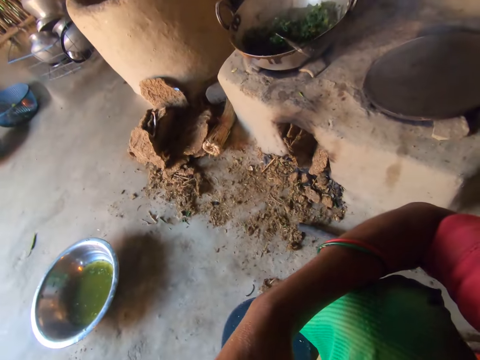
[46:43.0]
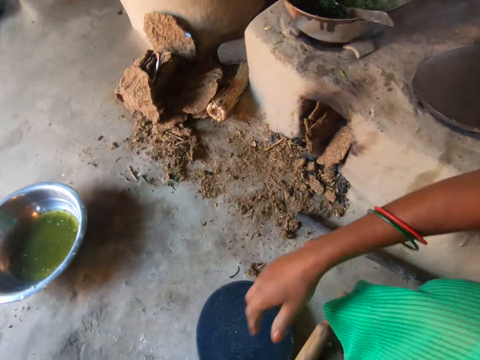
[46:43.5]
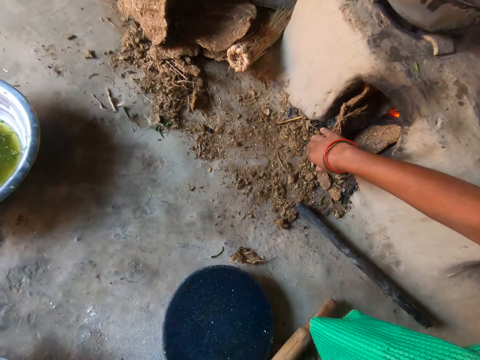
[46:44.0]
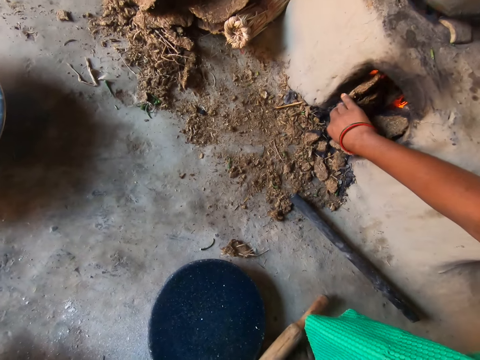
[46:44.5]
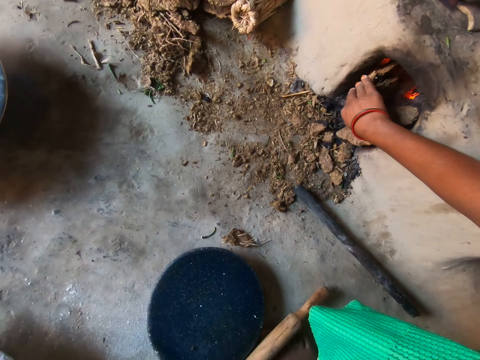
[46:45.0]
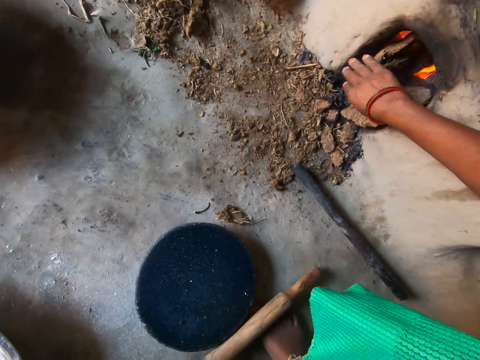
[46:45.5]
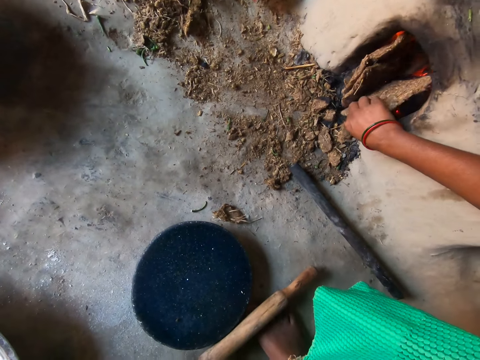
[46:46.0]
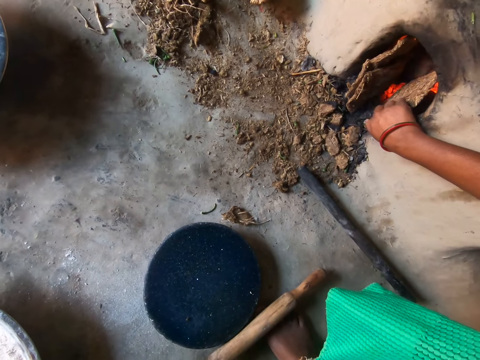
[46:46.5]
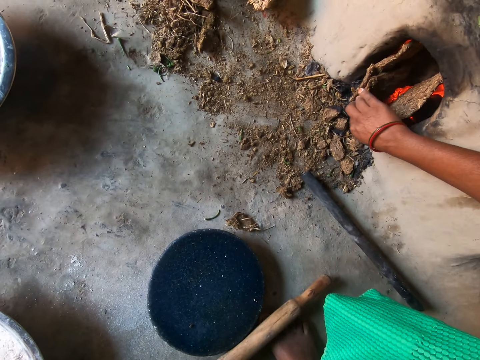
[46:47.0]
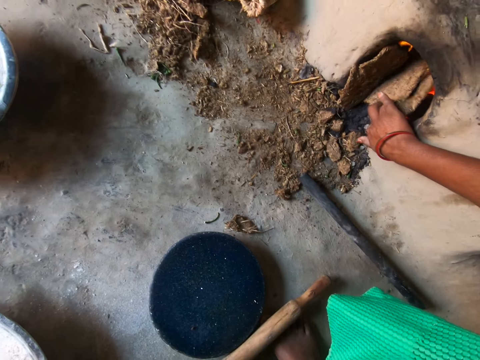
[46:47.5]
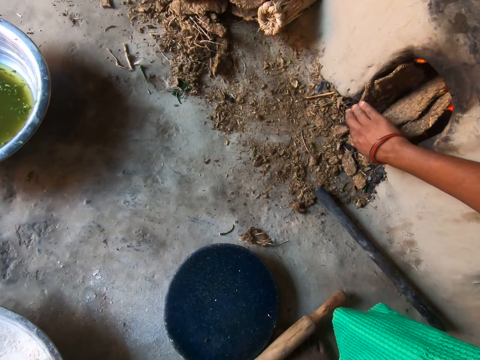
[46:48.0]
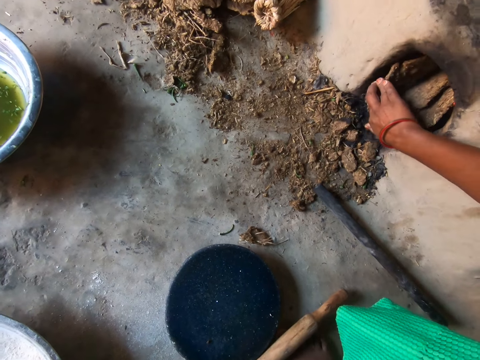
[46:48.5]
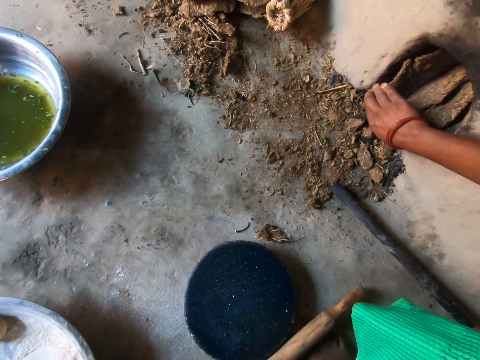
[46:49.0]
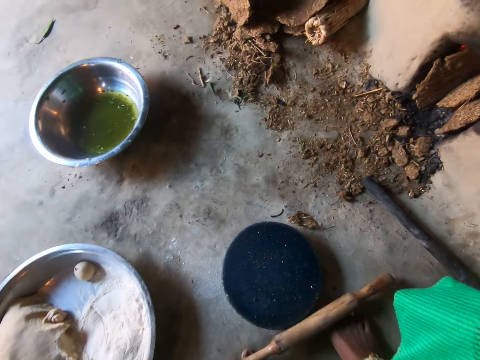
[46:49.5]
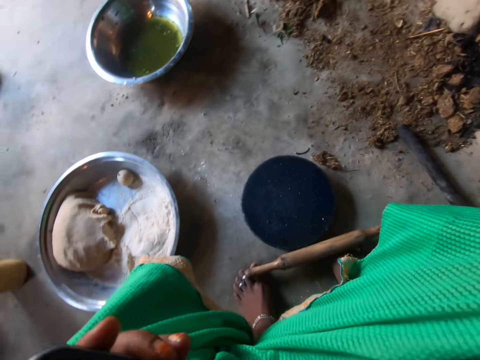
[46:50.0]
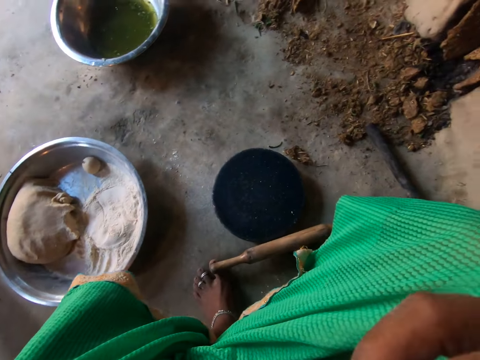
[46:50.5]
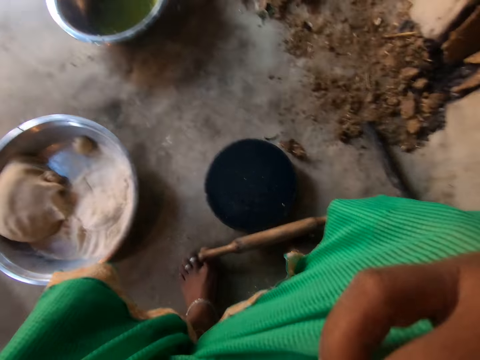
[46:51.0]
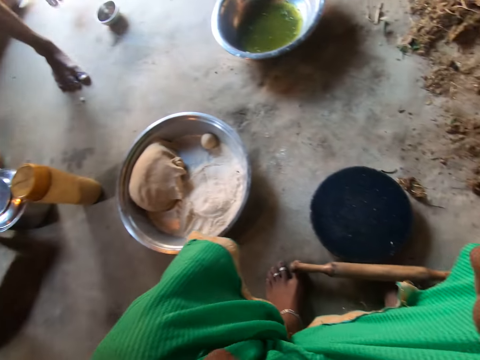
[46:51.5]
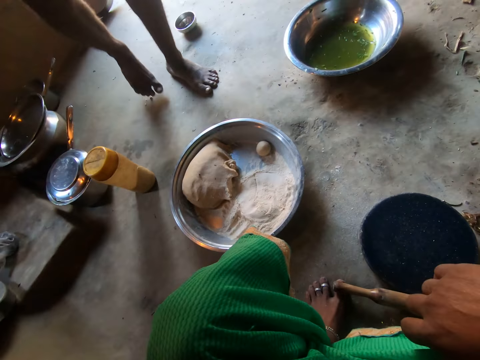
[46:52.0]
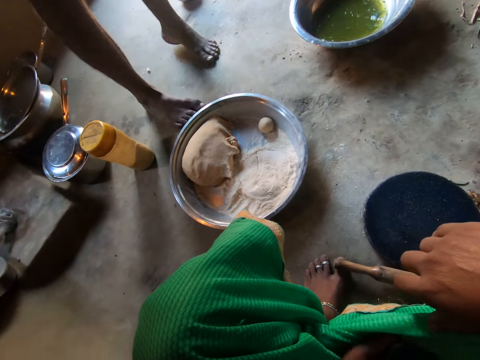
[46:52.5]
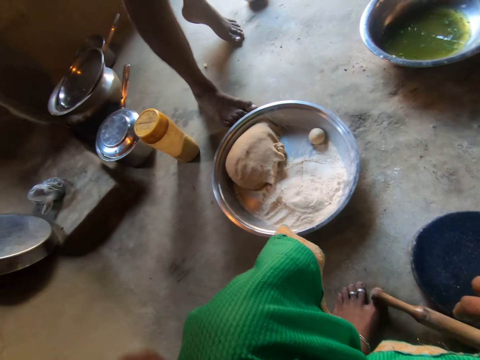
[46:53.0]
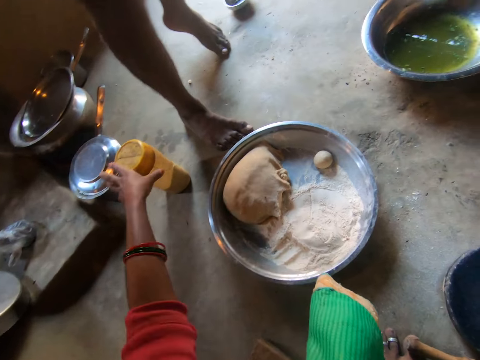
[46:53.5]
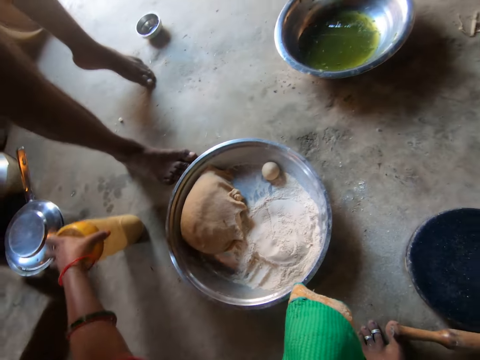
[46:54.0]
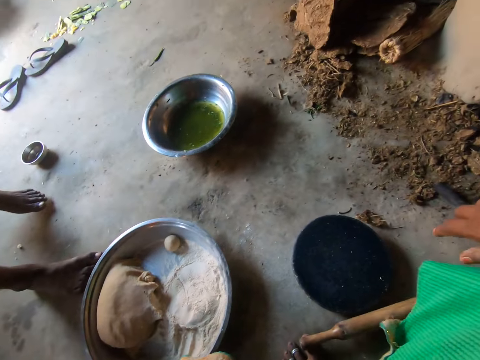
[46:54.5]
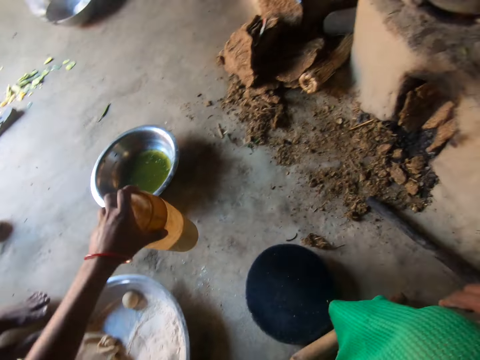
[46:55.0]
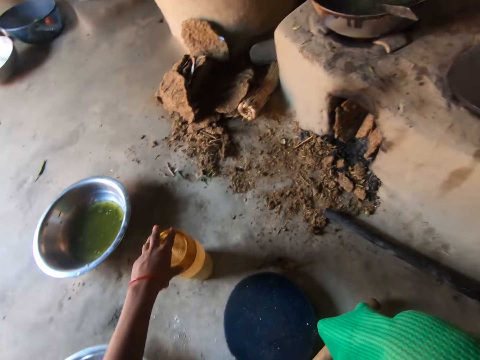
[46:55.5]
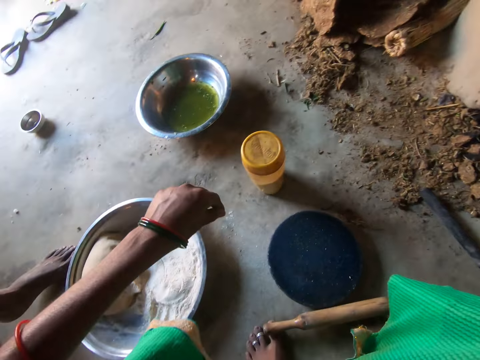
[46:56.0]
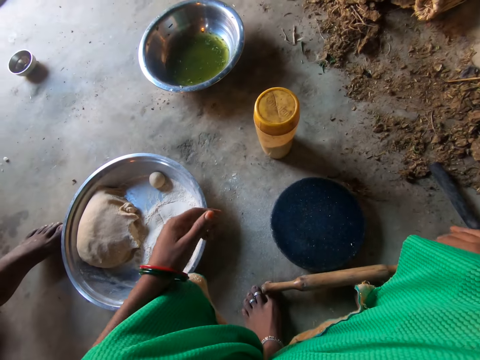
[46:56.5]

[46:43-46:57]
The camera wearer adjusts the firewood in the stove. She pushes mud in the stove repeatedly. A man walks around the kitchen. The camera wearer moves a container on the floor with her left hand. She picks up the container. She drops the container on the floor.

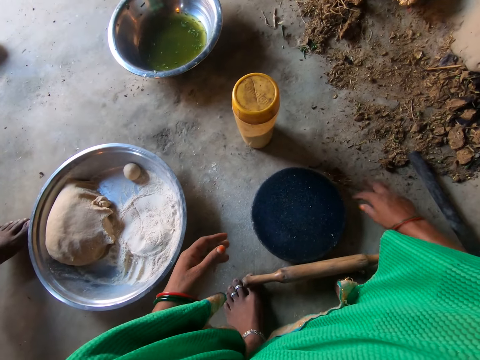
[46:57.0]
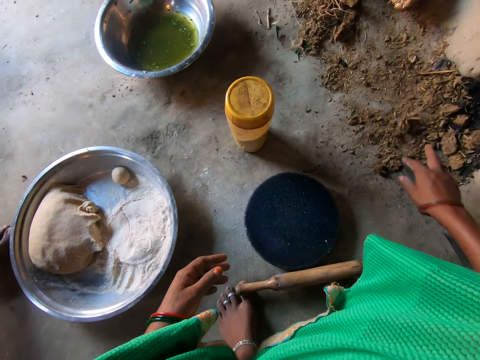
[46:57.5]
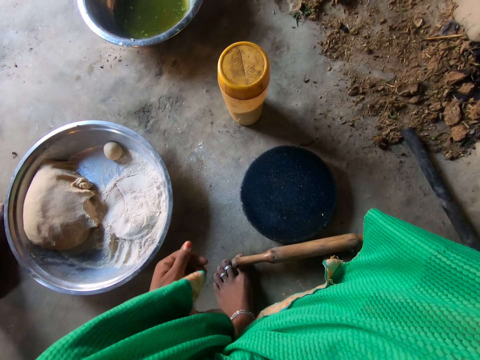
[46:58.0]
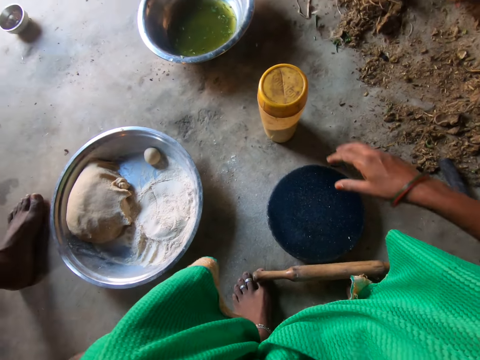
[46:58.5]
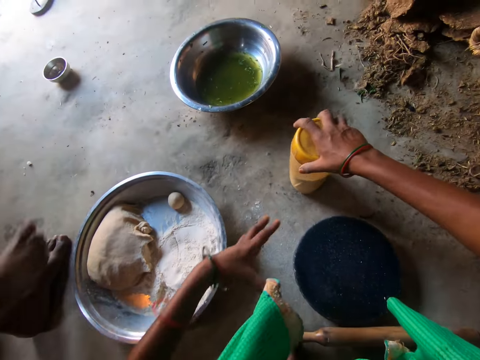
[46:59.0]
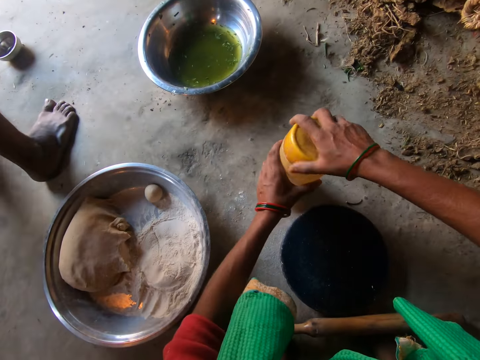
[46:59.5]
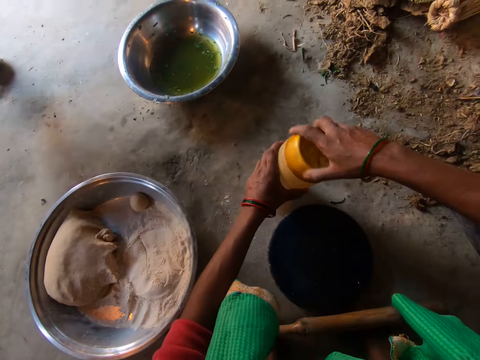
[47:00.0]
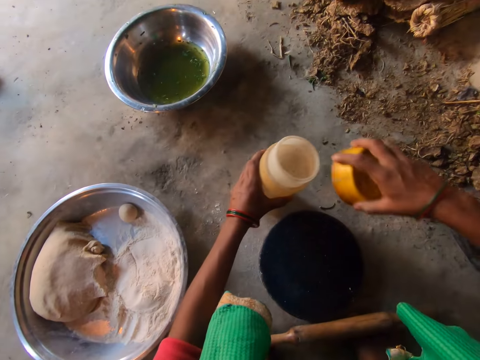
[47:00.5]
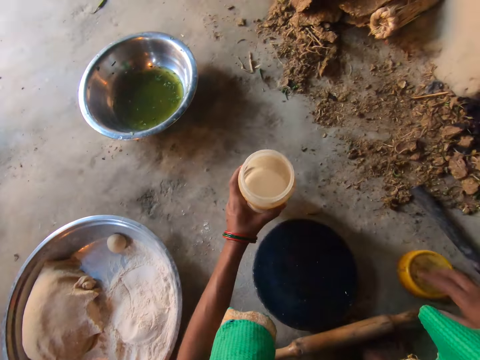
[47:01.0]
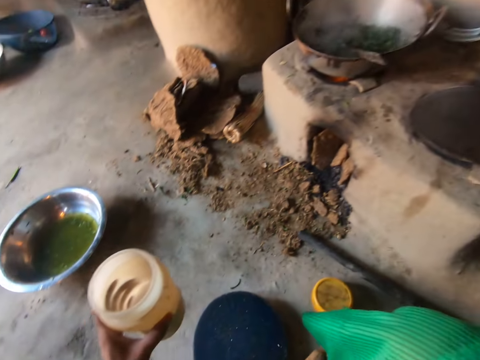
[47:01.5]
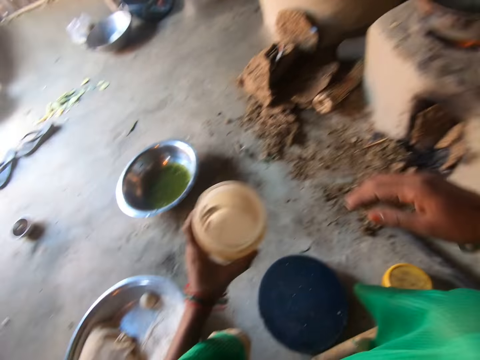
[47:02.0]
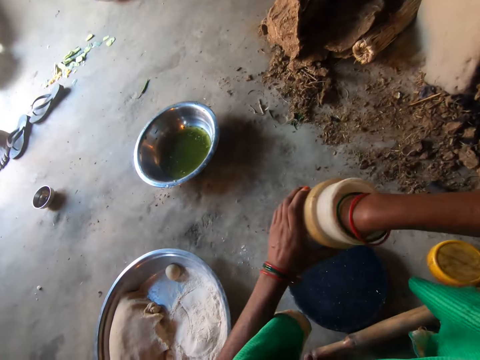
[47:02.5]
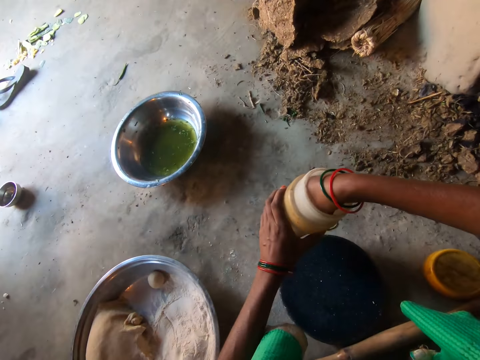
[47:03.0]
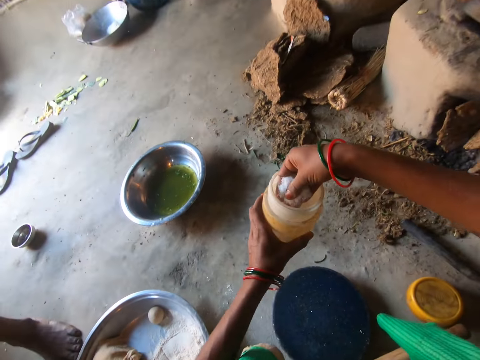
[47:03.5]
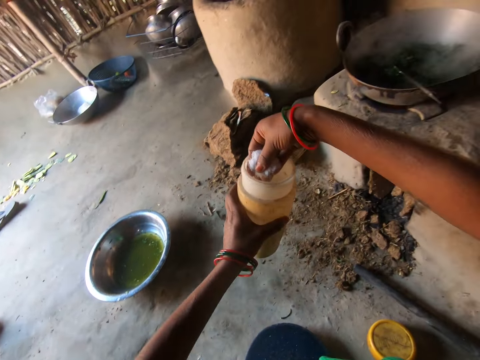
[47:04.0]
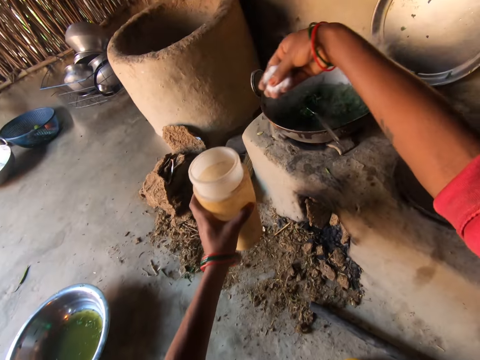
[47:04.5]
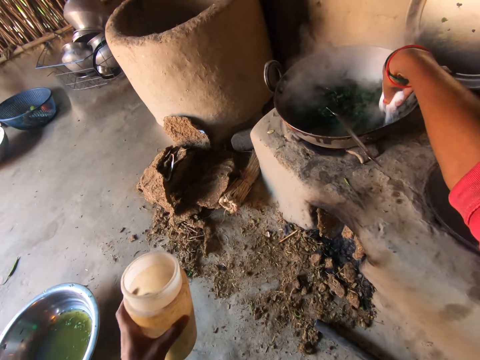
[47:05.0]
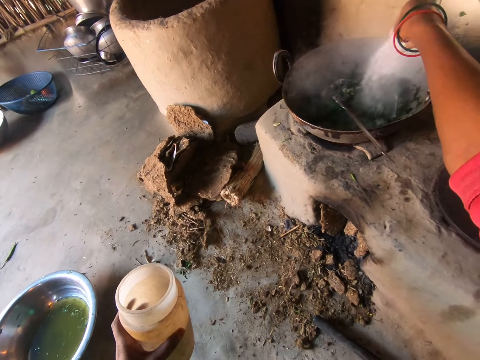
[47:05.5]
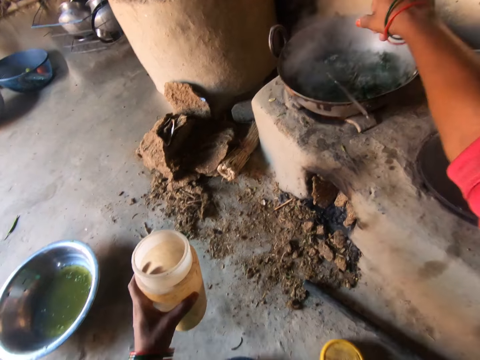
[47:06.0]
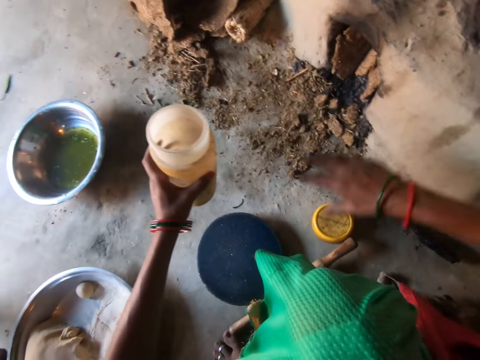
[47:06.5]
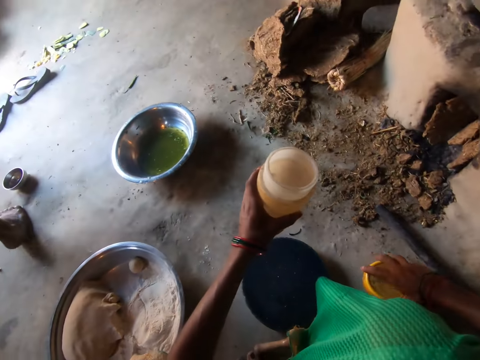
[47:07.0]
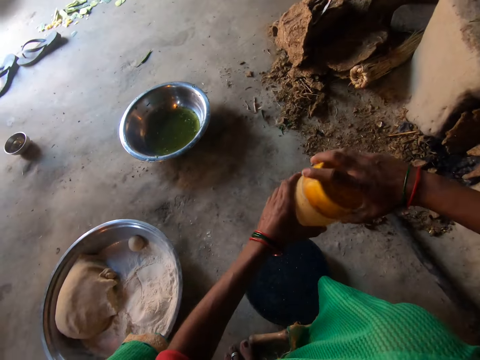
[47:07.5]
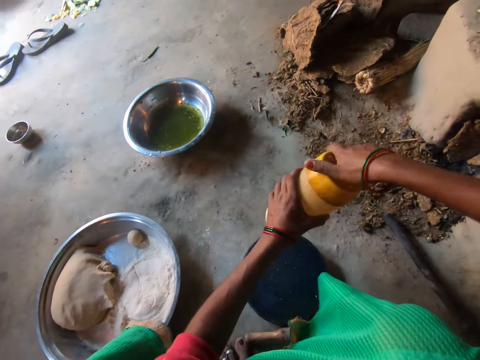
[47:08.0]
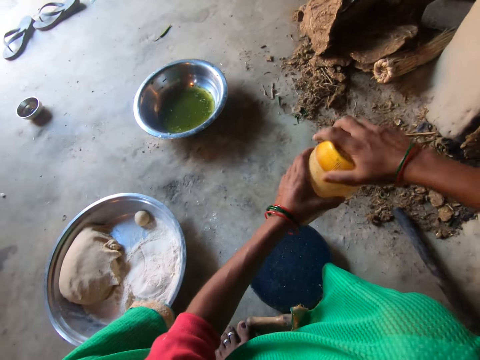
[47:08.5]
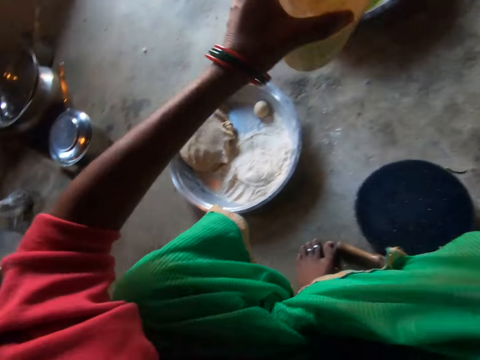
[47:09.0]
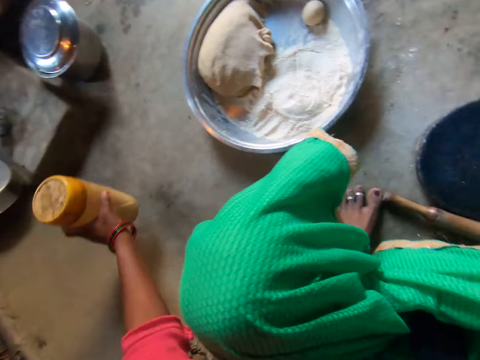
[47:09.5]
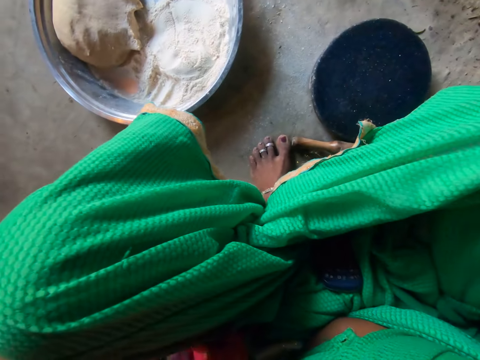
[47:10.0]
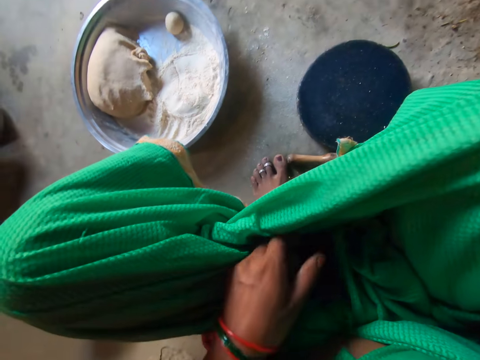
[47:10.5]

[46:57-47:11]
The camera wearer touches the floor with her right hand. She moves mud and picks up a container. She opens the container. She drops the container lid on the floor. She dips a hand in the container. She takes a handful of salt from the container. A man walks around the kitchen. The camera wearer puts the salt on the food in the pot. She takes the container lid on the floor with her right hand. She covers the container with the lid. She drops the container on the floor.
